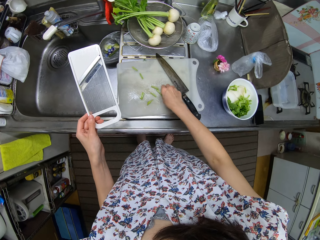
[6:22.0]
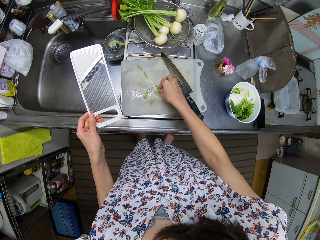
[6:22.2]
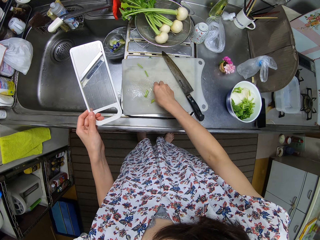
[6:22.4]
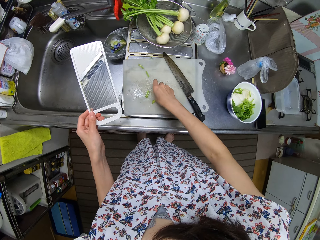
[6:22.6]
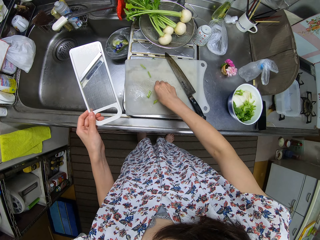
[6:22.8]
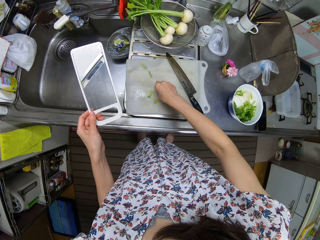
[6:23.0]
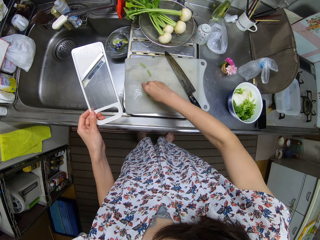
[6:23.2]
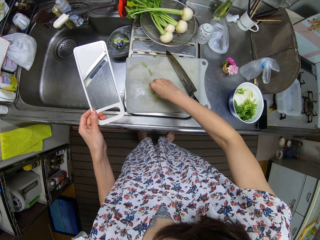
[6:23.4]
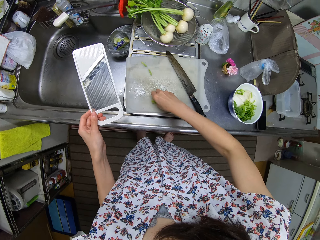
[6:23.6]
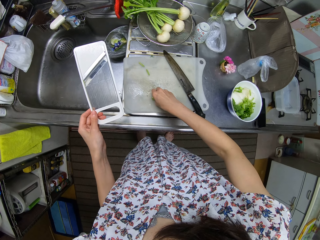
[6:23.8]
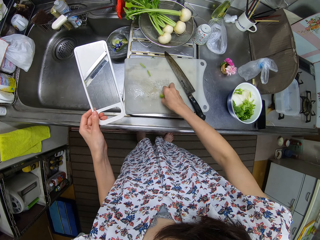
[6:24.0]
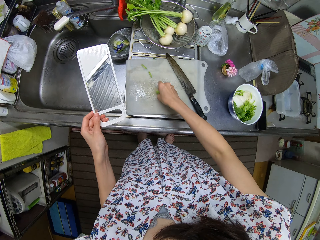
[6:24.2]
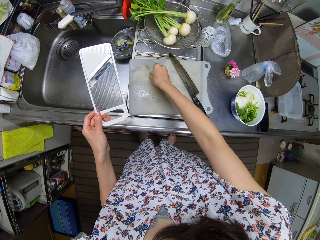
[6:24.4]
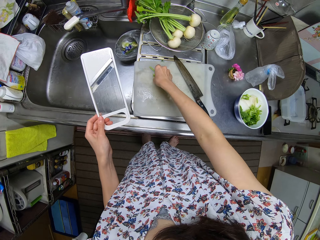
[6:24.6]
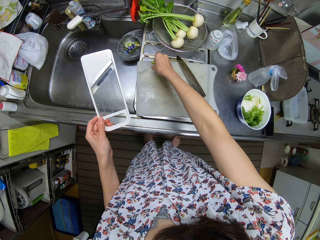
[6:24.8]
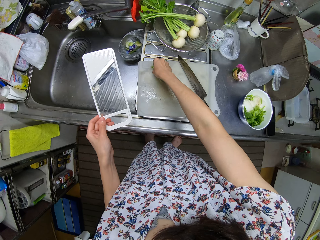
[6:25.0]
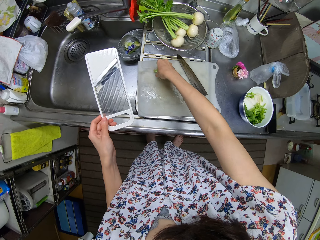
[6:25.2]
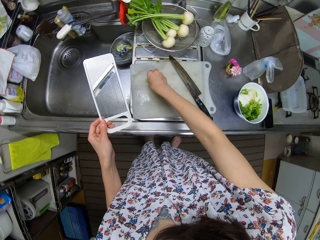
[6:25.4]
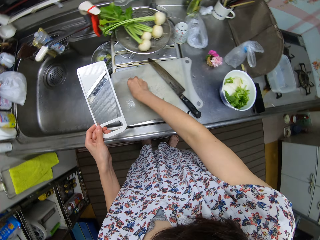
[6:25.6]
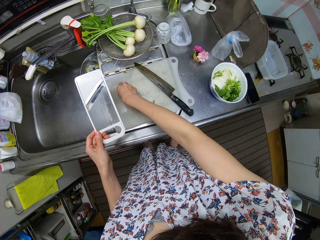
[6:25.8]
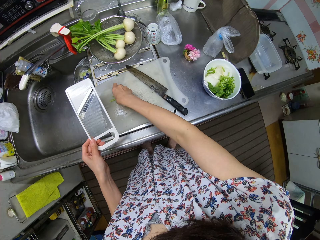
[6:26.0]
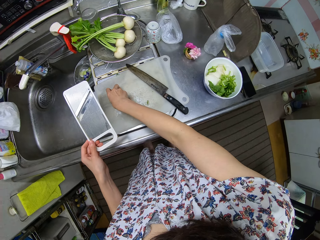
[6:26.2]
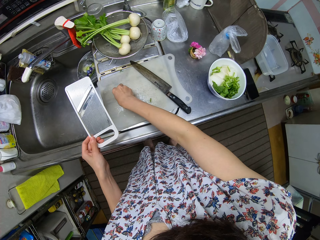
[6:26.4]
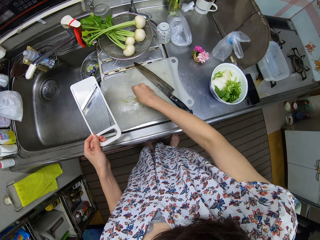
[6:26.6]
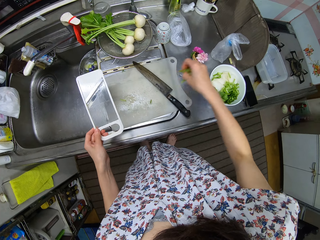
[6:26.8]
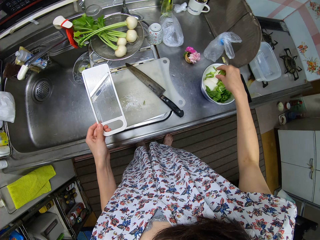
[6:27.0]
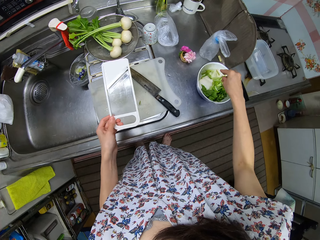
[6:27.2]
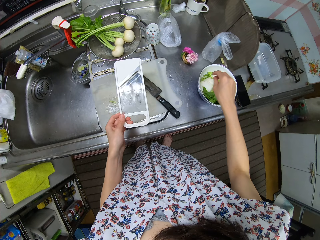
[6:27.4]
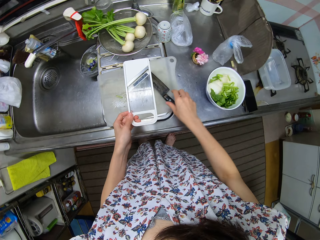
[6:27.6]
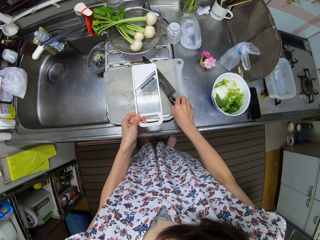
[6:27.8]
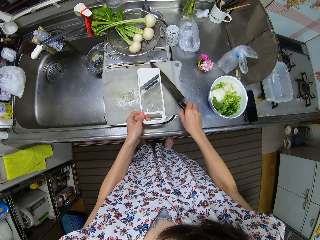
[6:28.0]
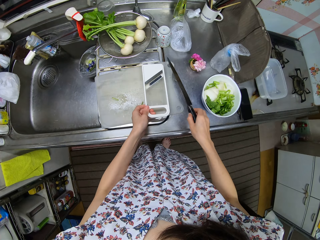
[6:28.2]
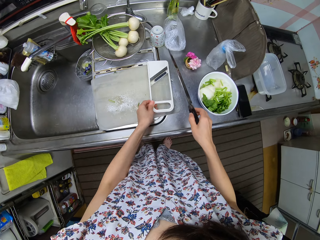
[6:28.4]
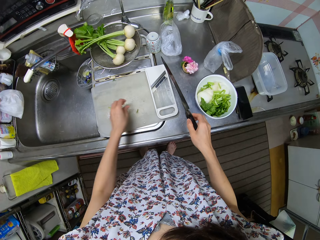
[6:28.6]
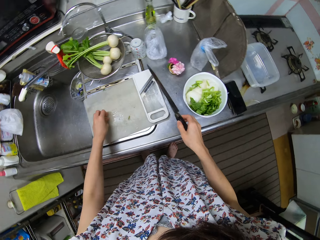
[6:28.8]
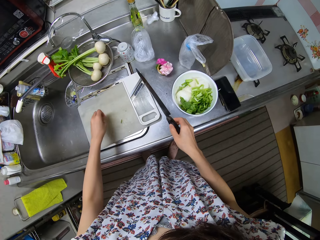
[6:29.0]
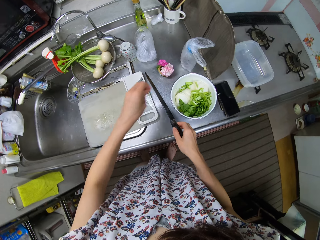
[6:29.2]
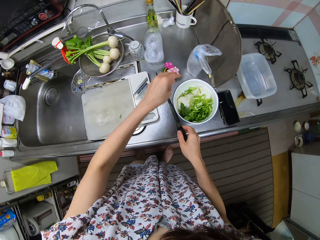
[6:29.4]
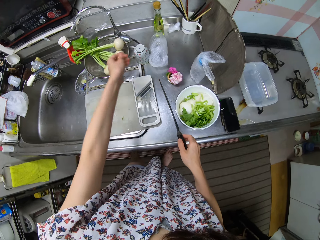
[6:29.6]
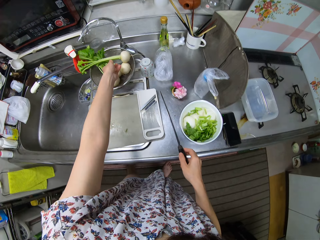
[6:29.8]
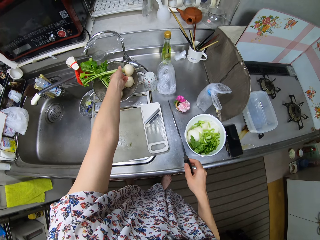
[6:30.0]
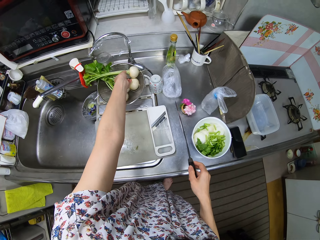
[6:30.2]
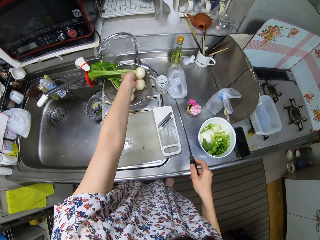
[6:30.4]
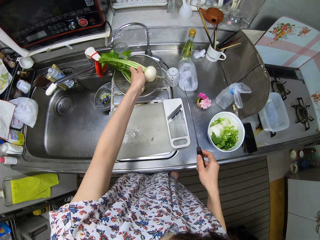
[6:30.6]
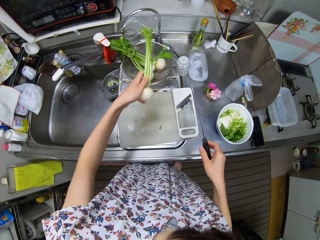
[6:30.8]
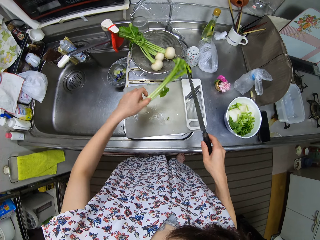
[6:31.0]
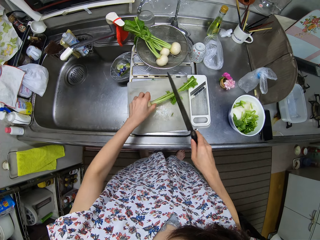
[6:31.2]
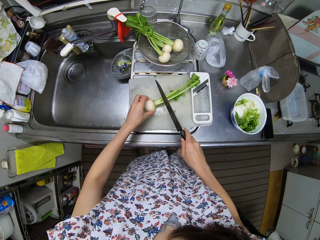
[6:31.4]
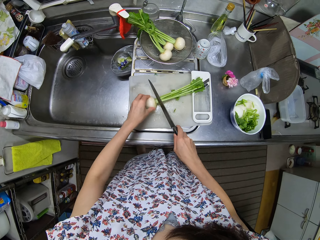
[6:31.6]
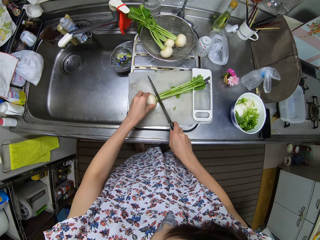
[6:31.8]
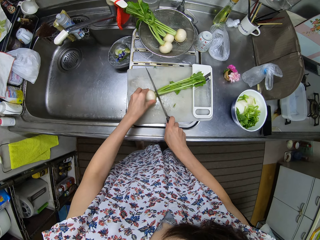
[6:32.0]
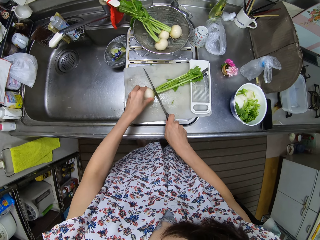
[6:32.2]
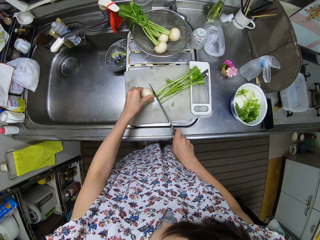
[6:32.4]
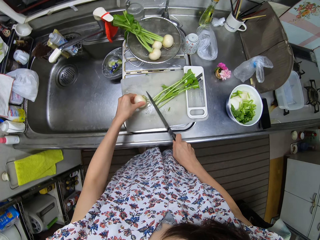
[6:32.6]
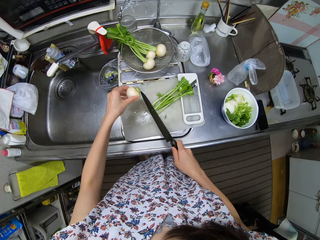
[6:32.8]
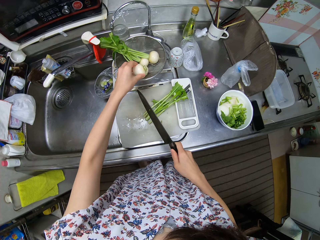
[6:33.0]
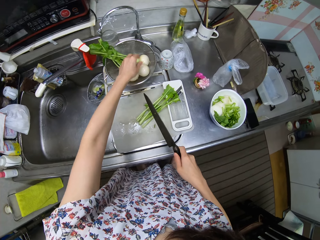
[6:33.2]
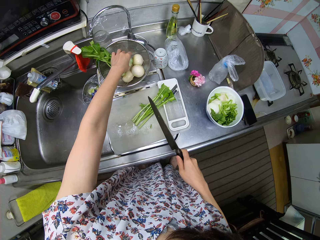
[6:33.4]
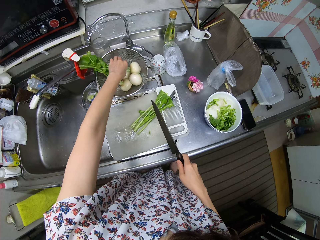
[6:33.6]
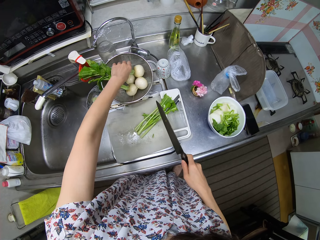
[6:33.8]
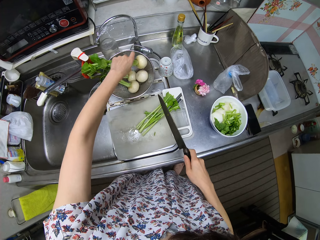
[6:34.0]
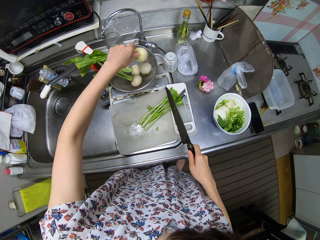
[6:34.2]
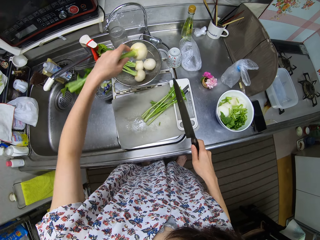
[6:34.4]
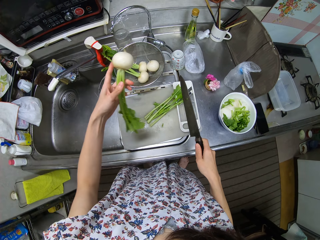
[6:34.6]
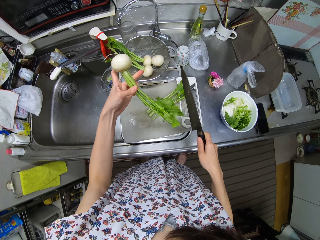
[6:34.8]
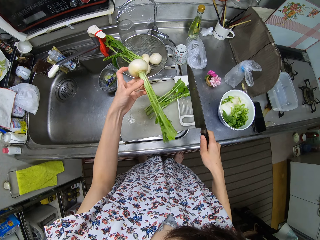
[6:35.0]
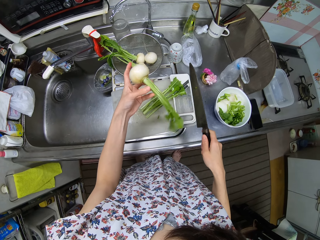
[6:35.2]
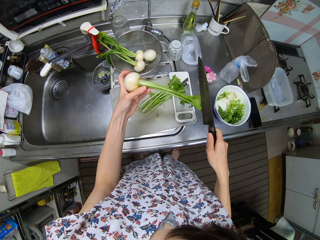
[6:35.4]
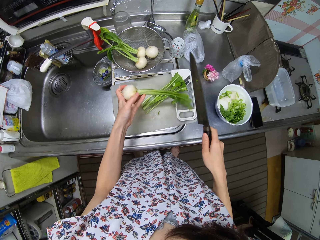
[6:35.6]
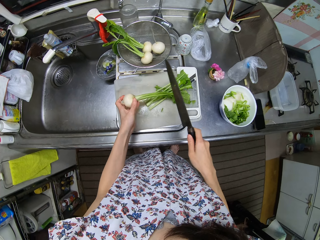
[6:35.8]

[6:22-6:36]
The camera wearer puts the turnip leaves into the bowl. They take some turnip leaves on the chopping board. They put the turnip leaves into the bowl. They take the knife from the chopping board. They place the manual grater on the chopping board. They take some turnip leaves on the chopping board. They throw the turnip leaves into the bowl. They take a turnip snowball from a sieve. They place the turnip snowball on the chopping board. They cut the leaves of the turnip snowball with the knife. They put the turnip snowball into the sieve. They take another turnip snowball from the sieve.

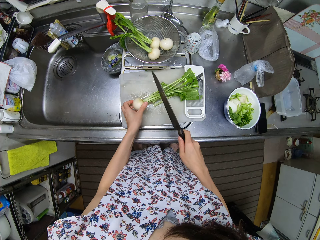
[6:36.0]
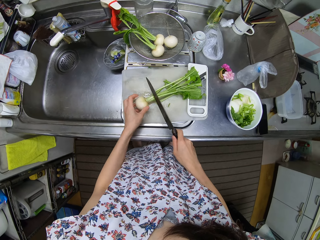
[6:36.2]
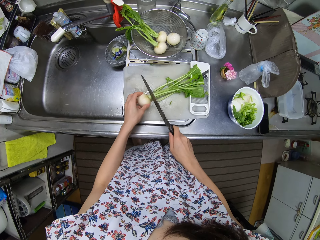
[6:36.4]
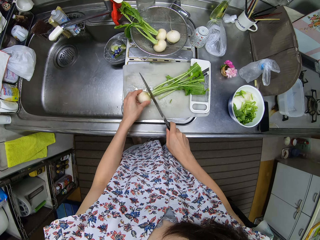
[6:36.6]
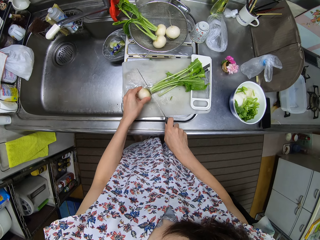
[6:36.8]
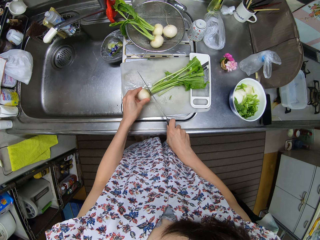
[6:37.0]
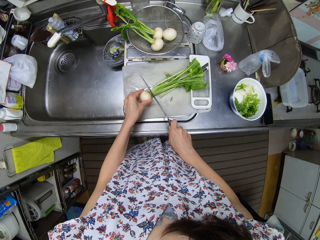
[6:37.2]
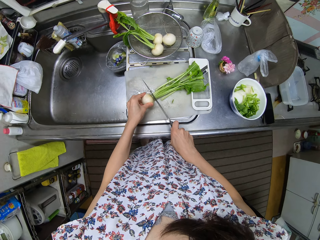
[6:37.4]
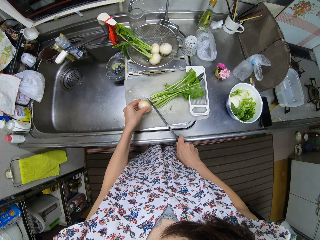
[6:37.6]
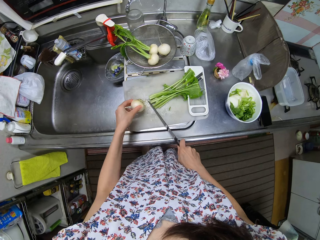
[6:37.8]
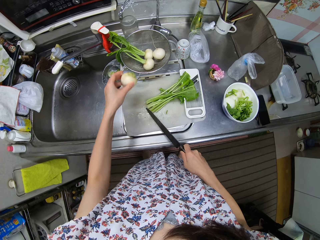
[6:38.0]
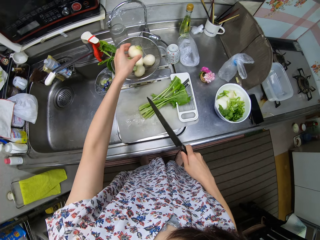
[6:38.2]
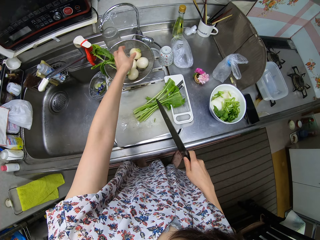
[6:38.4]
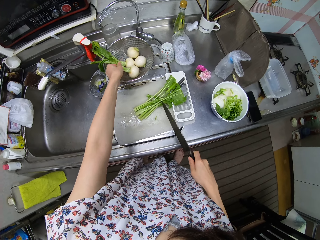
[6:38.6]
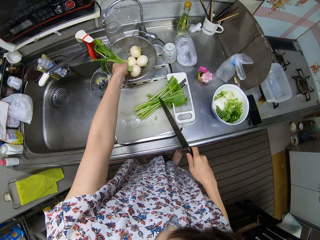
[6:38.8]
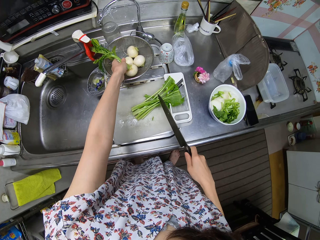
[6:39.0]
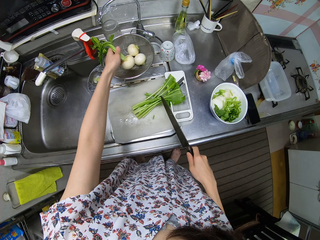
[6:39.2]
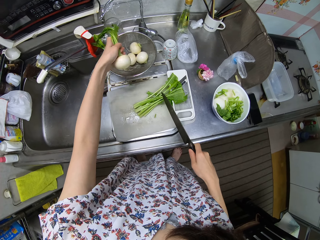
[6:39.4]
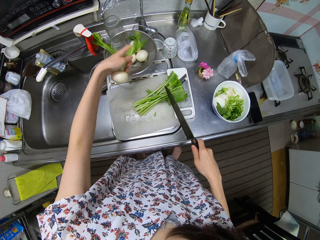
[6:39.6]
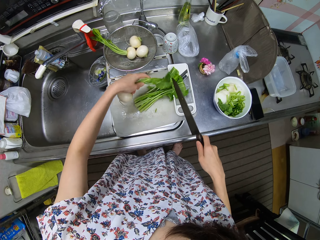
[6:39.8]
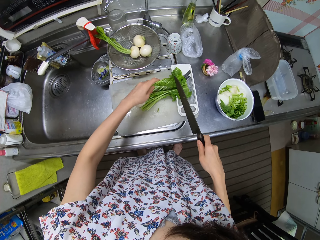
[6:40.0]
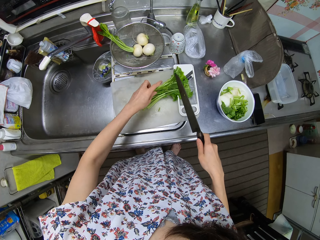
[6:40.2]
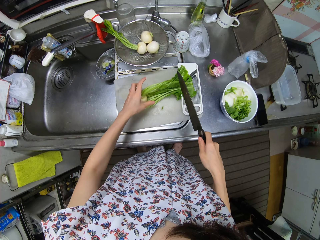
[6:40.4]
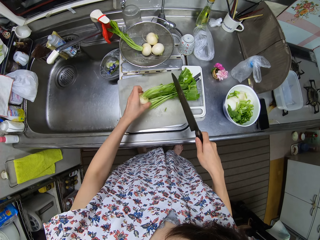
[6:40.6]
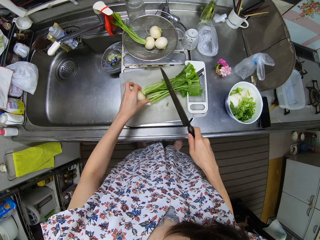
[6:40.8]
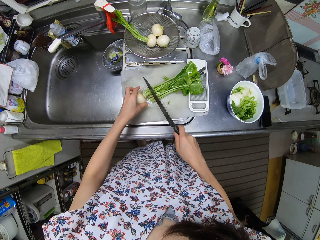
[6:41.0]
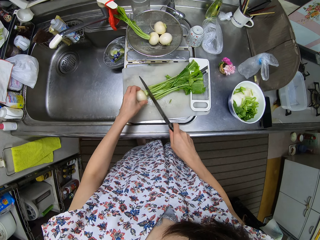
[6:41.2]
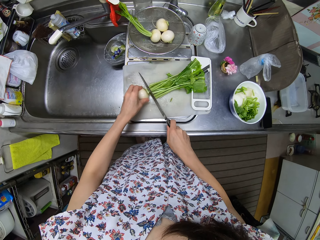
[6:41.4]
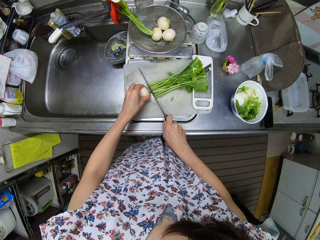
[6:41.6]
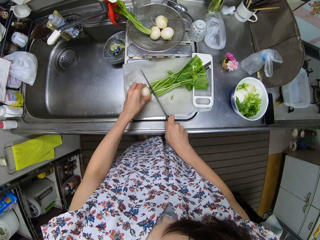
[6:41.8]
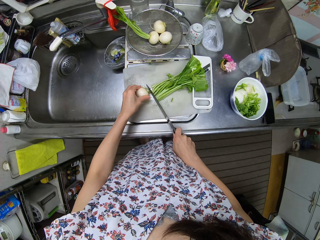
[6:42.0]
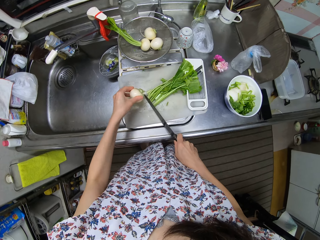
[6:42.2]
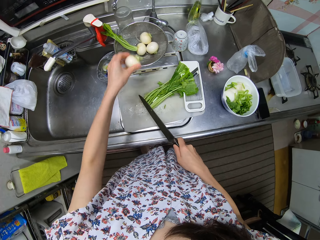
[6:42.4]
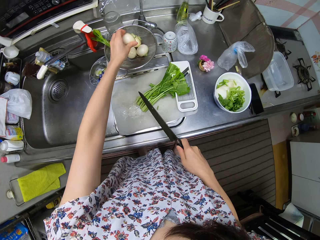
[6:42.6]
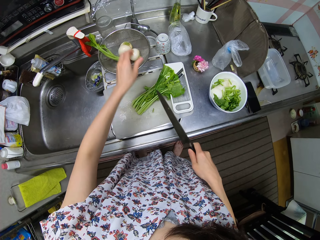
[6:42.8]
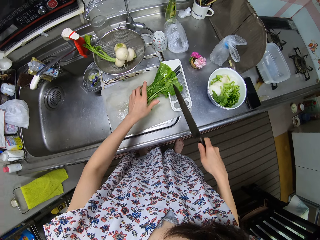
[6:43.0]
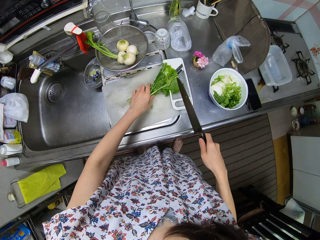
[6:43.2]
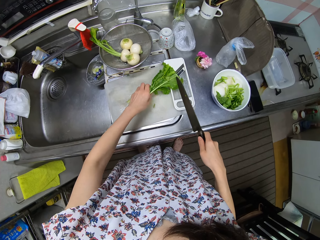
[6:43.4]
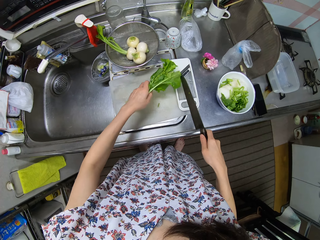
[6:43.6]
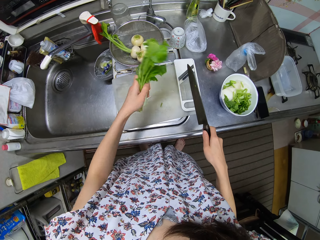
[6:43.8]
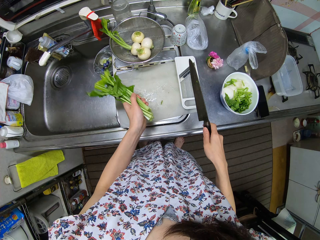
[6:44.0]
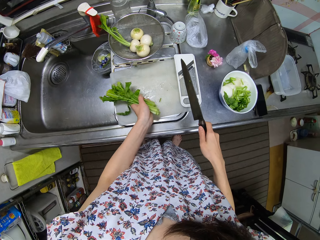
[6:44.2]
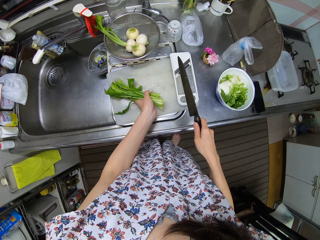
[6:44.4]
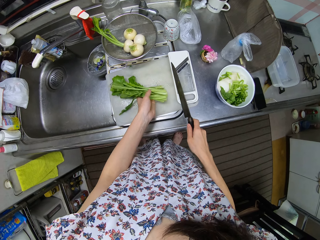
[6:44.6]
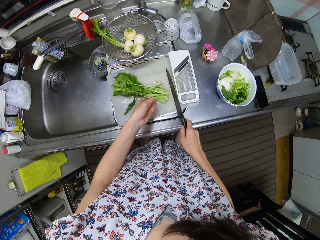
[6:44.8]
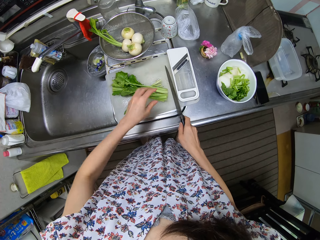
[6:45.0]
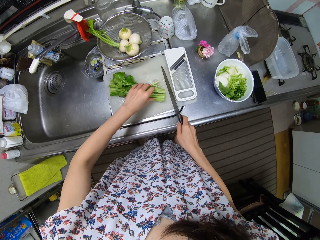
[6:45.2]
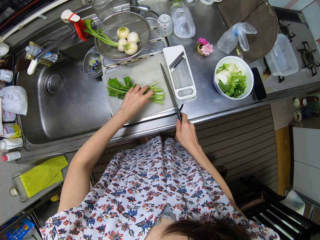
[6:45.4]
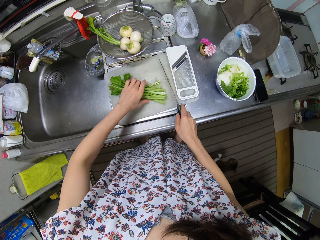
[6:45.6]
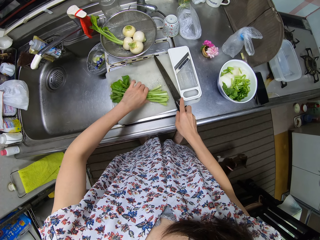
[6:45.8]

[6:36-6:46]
The camera wearer places the turnip snowball on the chopping board. They cut the leaves of the turnip snowball with the knife. They put the turnip snowball into the sieve. They take another turnip snowball from the sieve. They place the turnip snowball on the chopping board. They cut the leaves of the turnip snowball with the knife. They put the turnip snowball into the sieve. They take a stem on the chopping board. They put the stem down on the chopping board.
